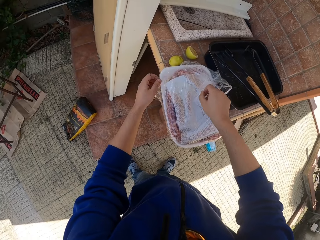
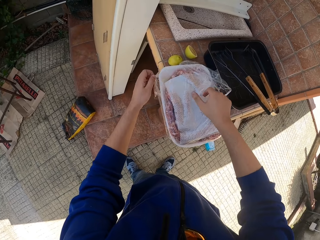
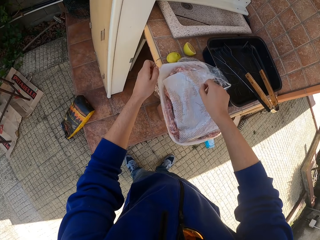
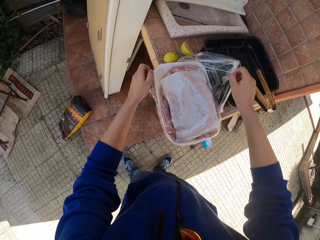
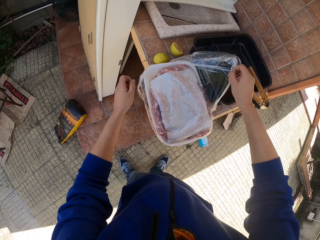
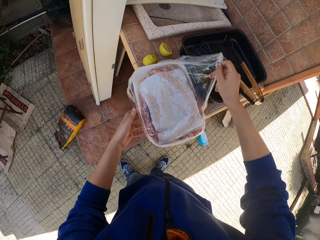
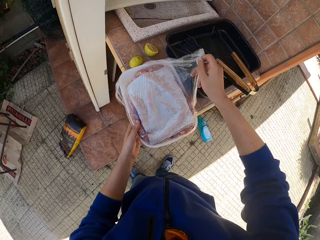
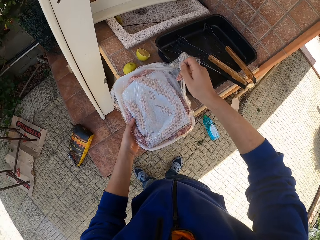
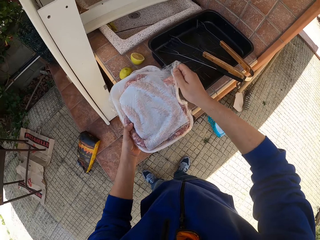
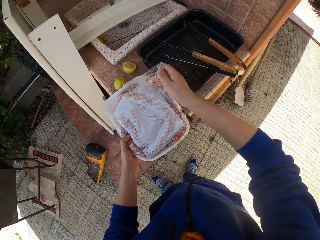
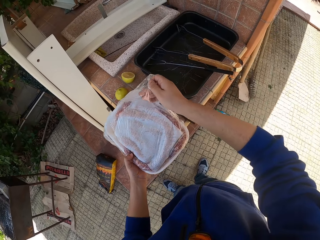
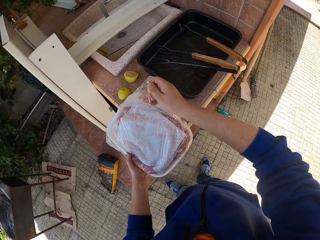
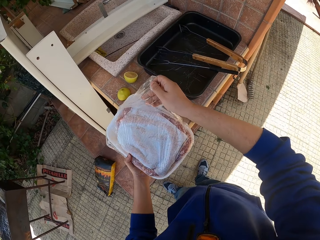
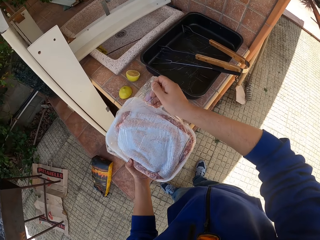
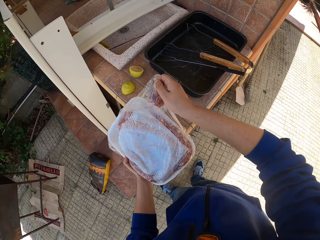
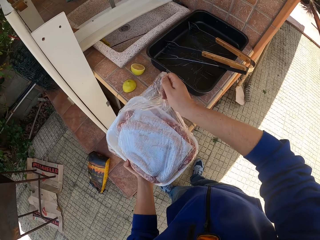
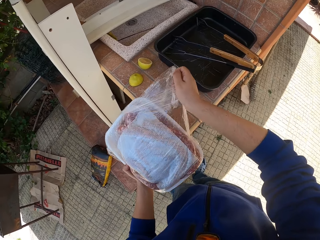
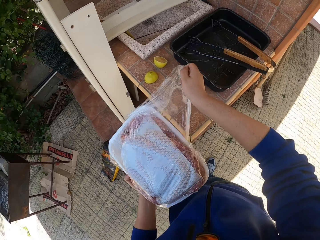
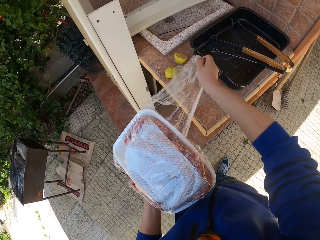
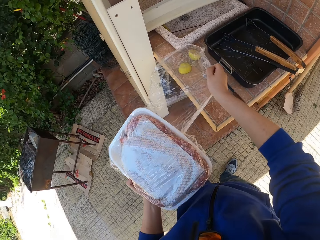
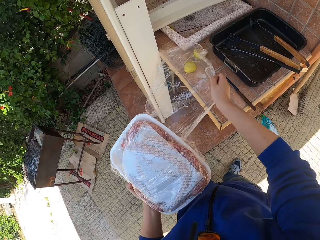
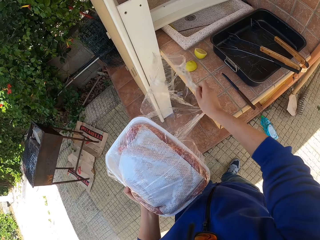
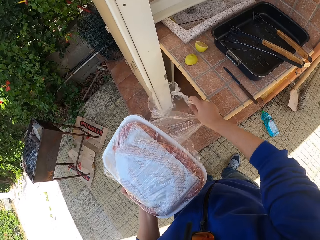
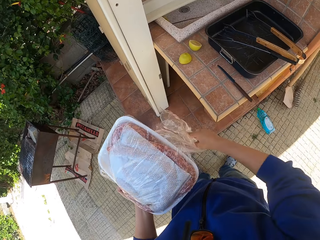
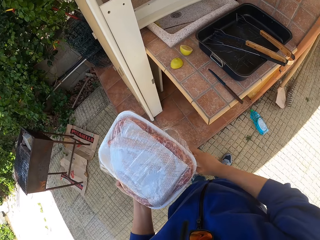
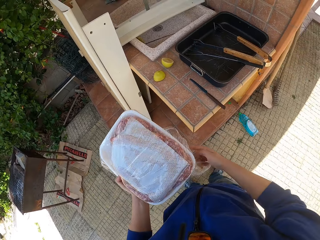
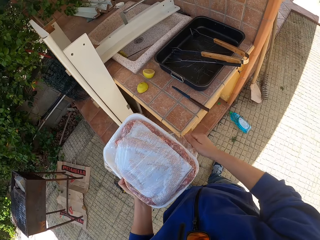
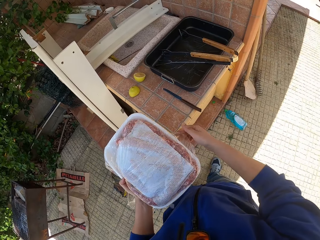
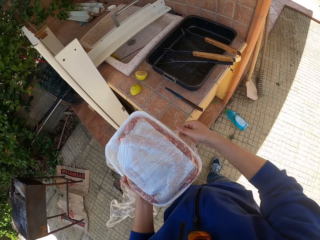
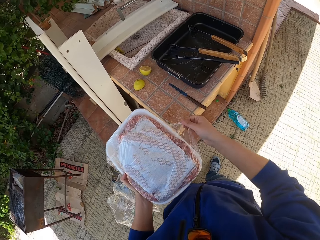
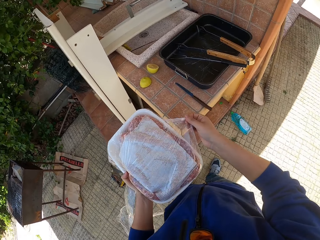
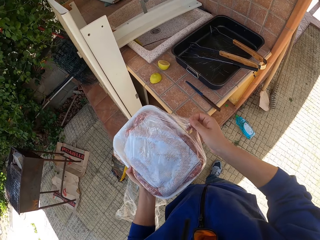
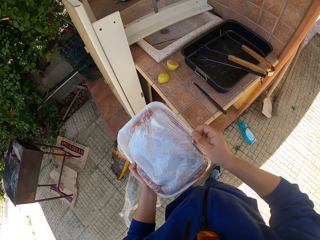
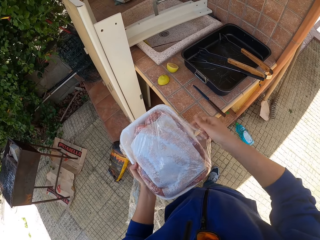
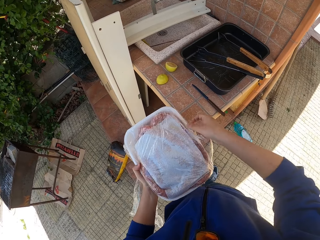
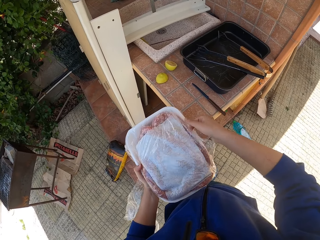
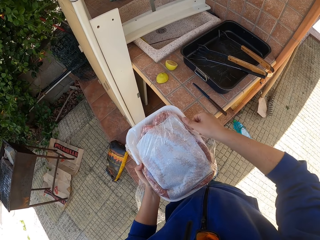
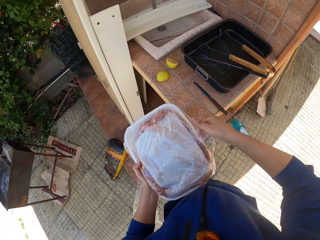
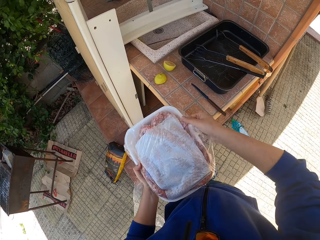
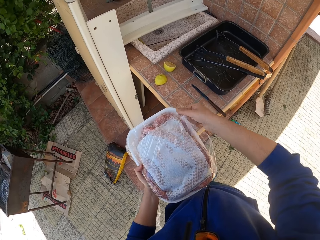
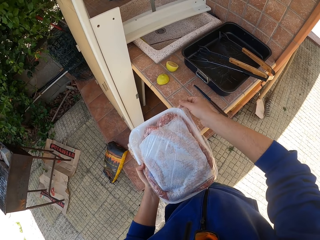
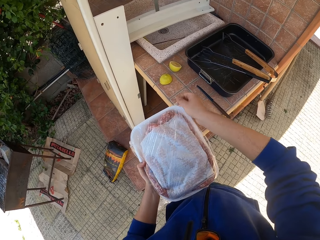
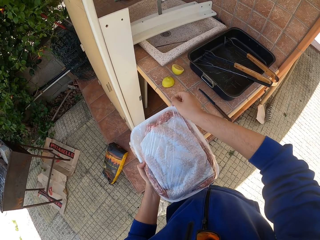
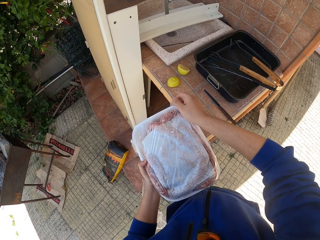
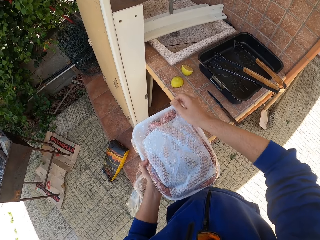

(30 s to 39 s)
The camera wearer unwraps the food wrap from the tray with the right hand. They hold the tray with the left hand. They unwrap the food wrap from the tray with the right hand.

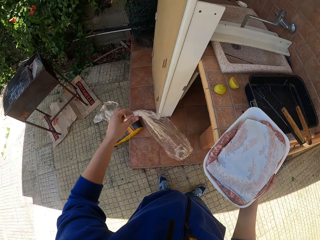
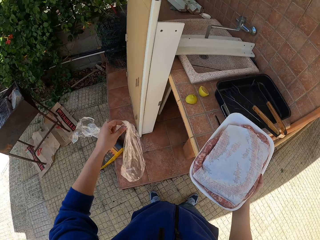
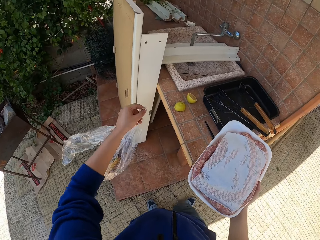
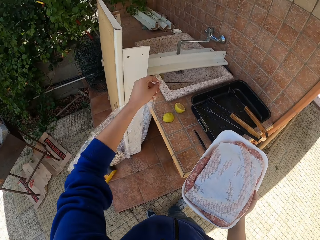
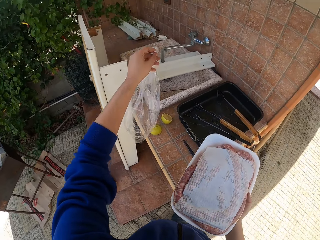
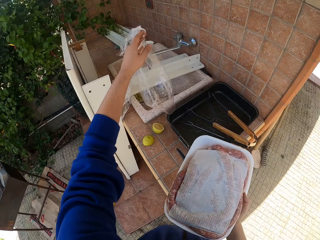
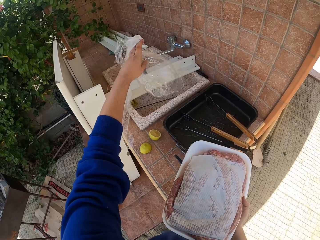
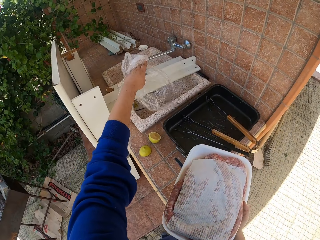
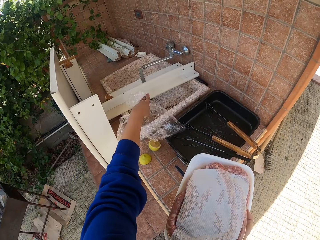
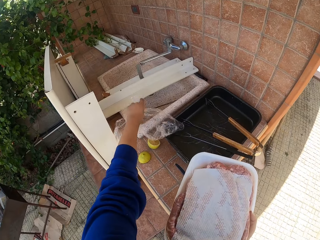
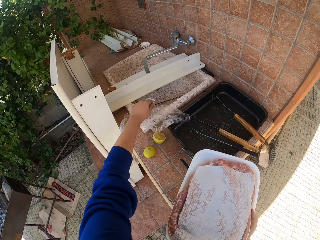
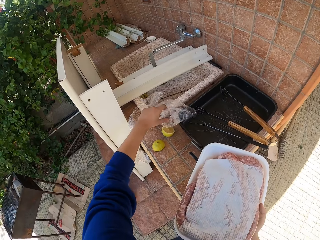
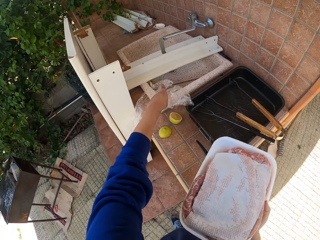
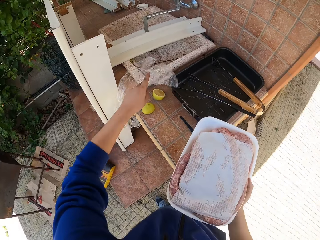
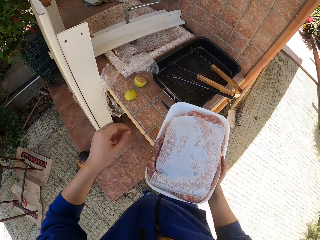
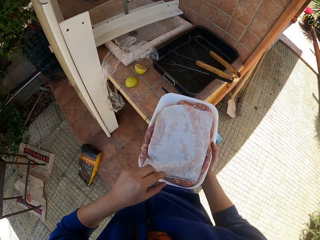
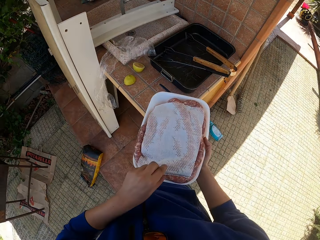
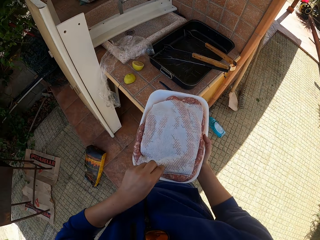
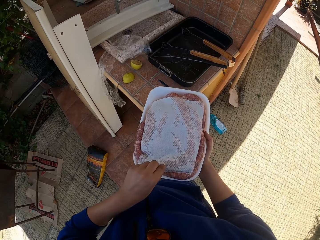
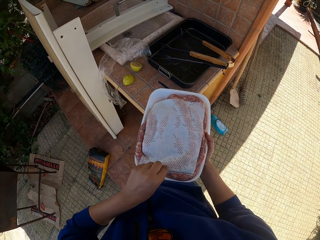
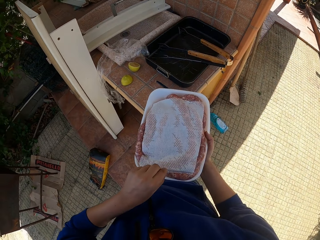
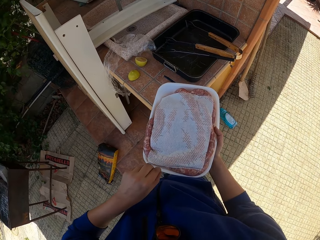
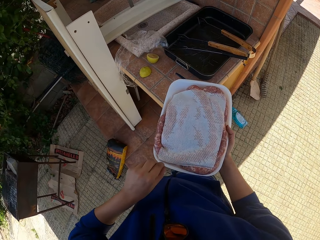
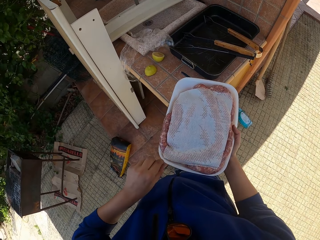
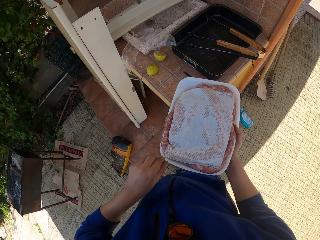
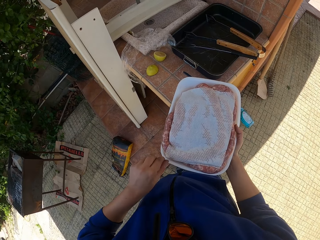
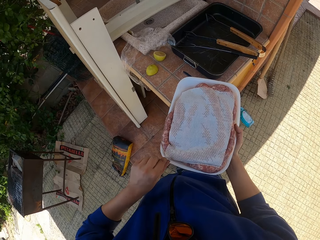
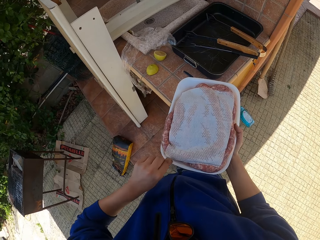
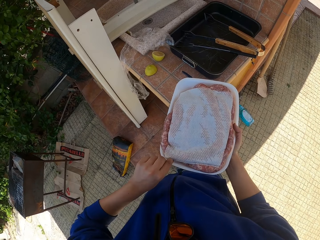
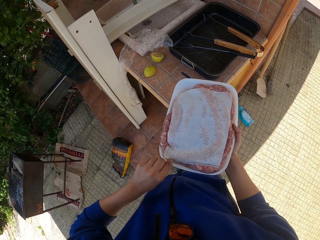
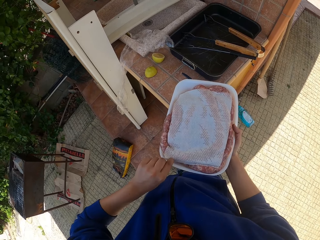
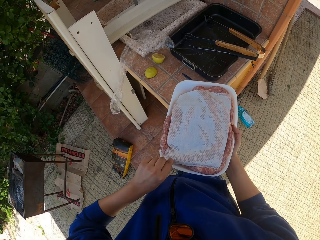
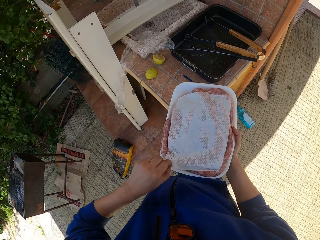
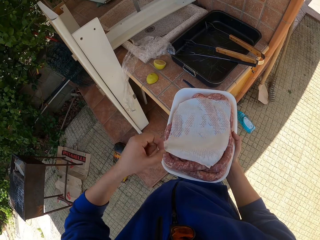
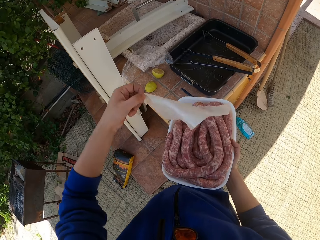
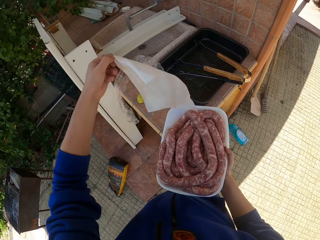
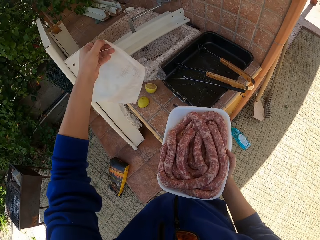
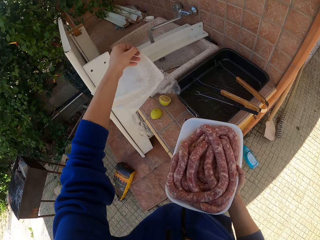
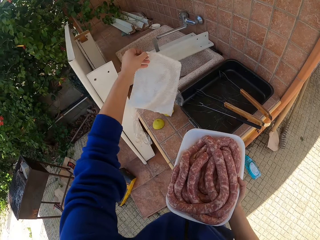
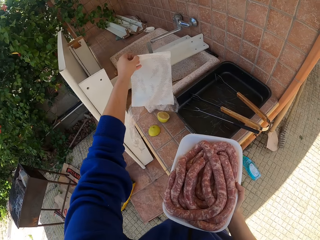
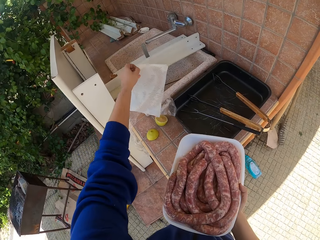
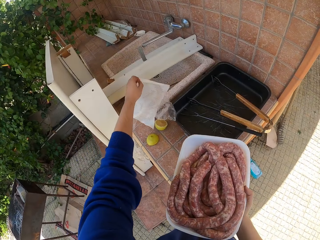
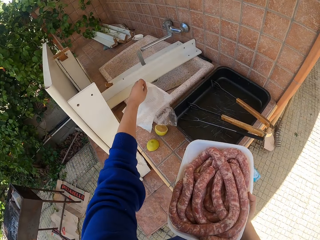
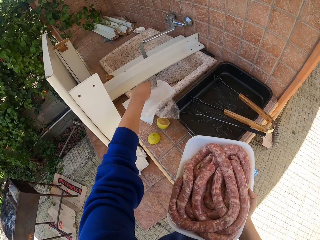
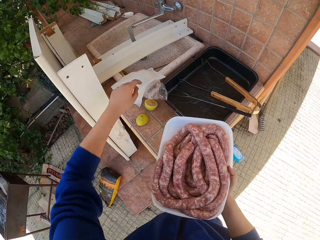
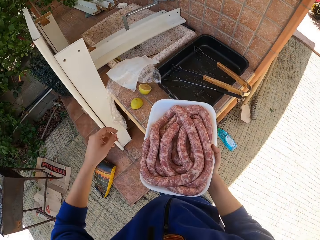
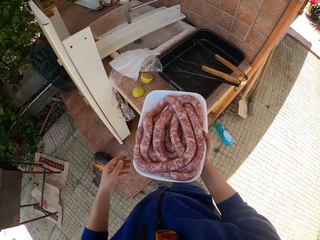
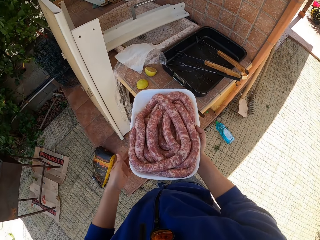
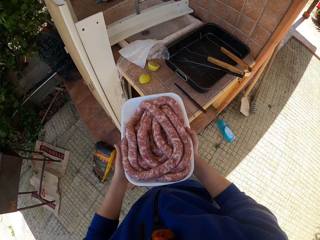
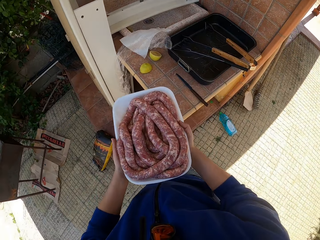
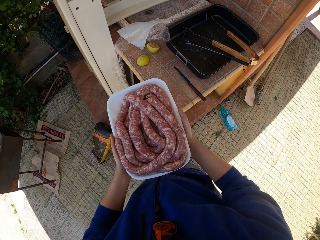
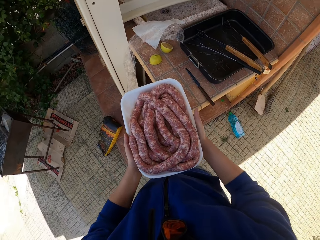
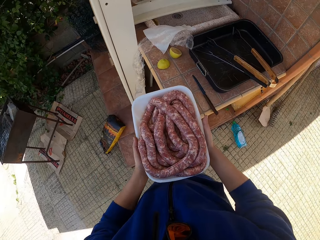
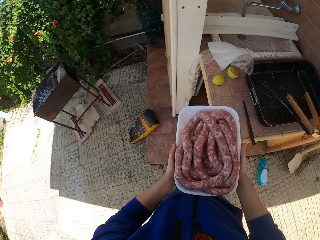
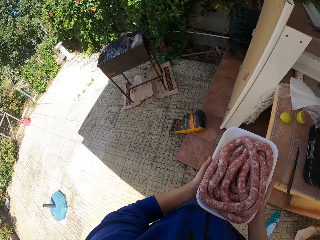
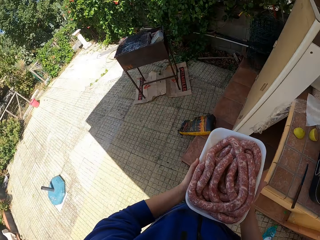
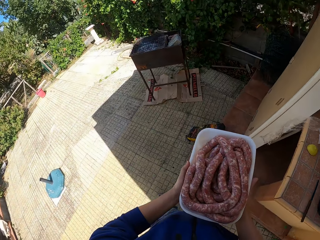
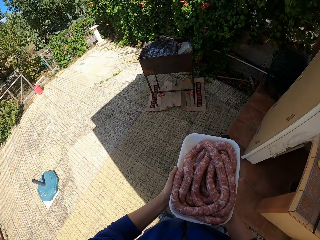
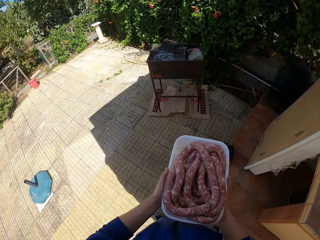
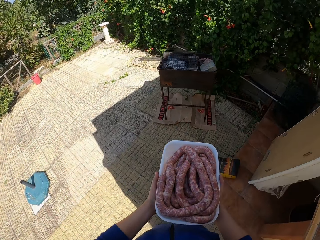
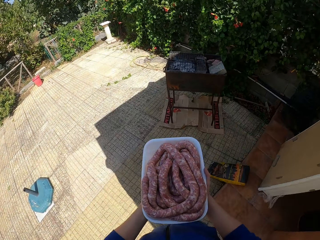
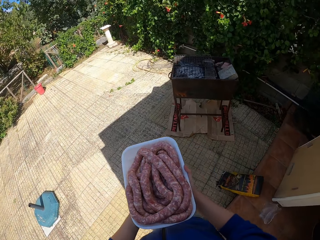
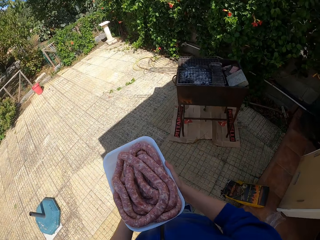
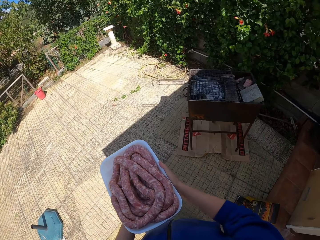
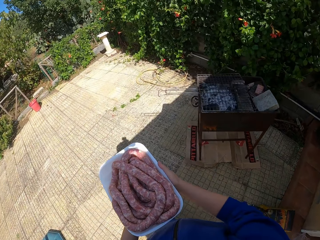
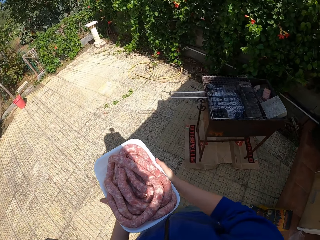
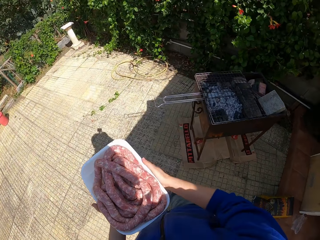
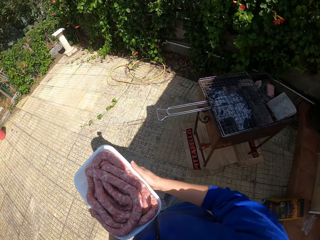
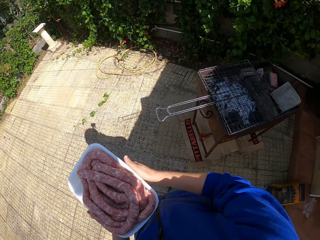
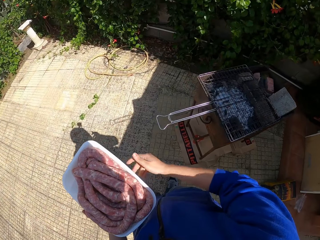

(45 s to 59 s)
The camera wearer holds a food wrap or clingfilm on the left hand. He holds a tray with the right hand. He drops the clingfilm on the table with his left hand. He removes a paper napkin from the sausages on the tray with his left hand. He drops the paper napkin in his left hand on the table. He holds the tray with the right hand. He holds the tray with both hands. He walks towards a grill in the compound.
